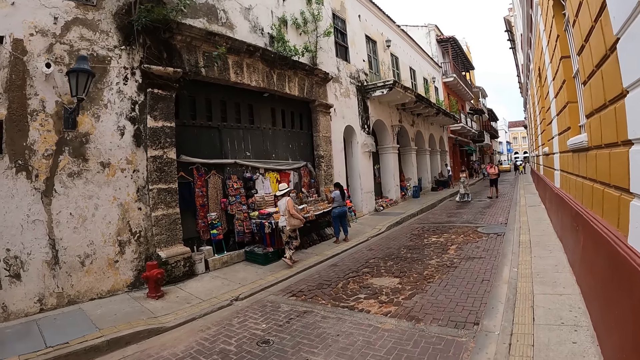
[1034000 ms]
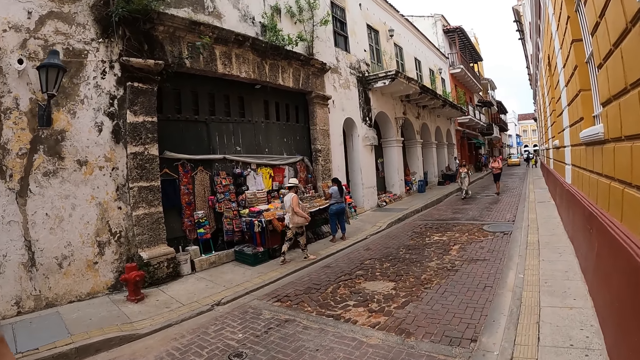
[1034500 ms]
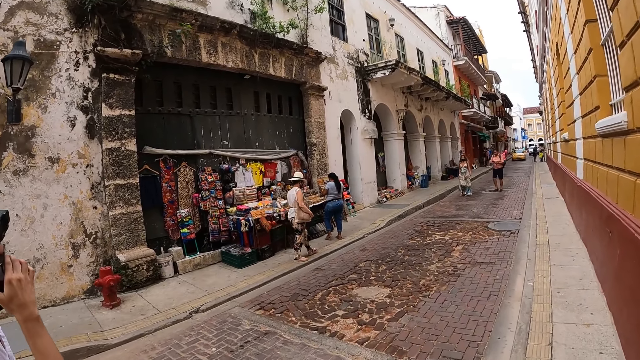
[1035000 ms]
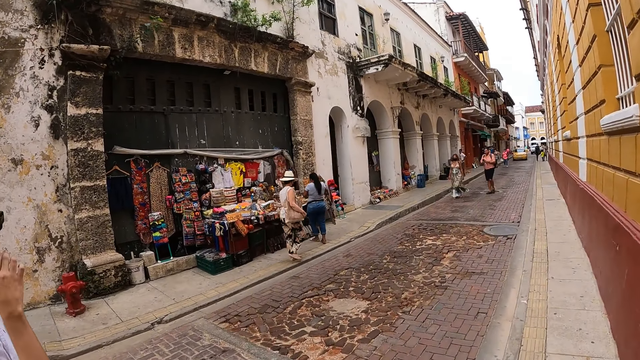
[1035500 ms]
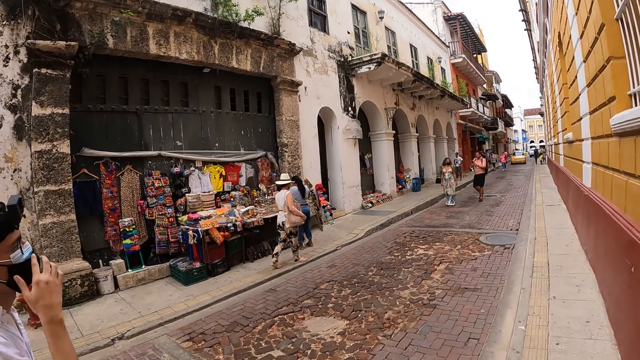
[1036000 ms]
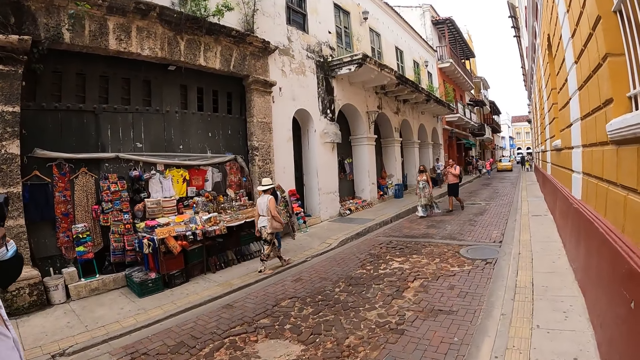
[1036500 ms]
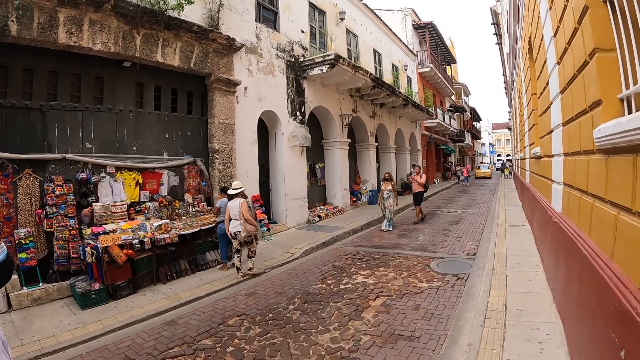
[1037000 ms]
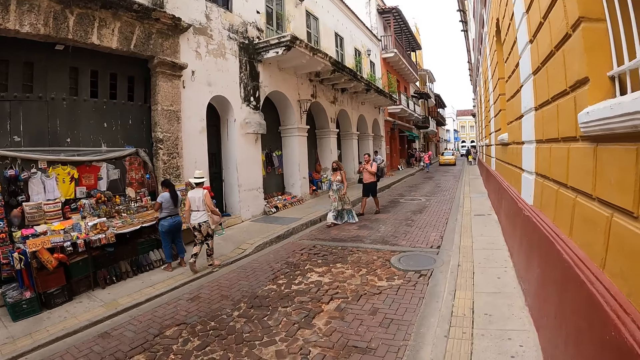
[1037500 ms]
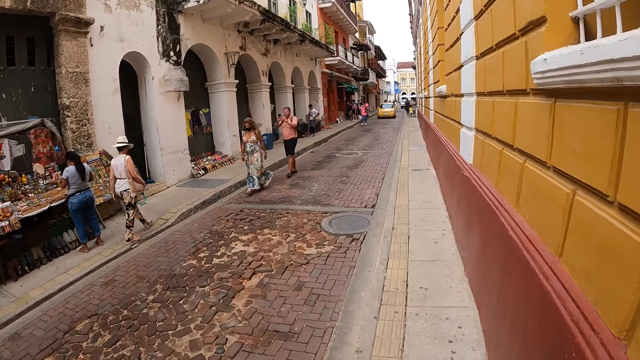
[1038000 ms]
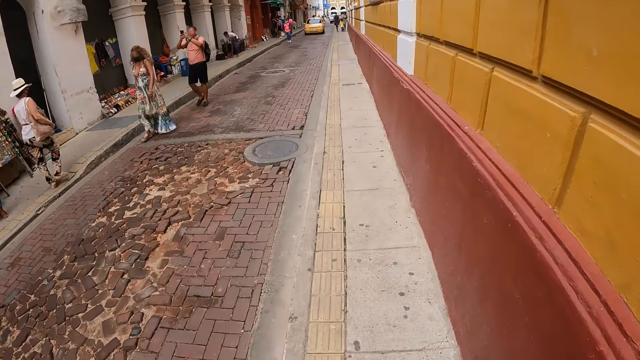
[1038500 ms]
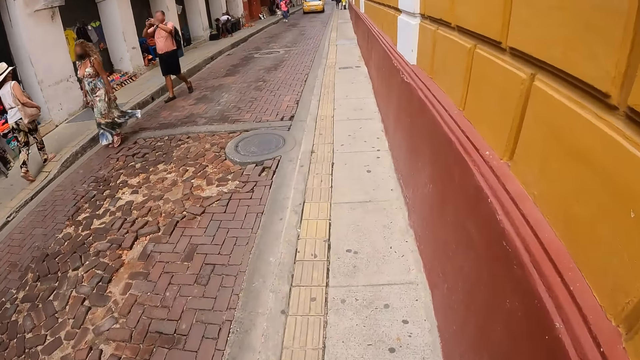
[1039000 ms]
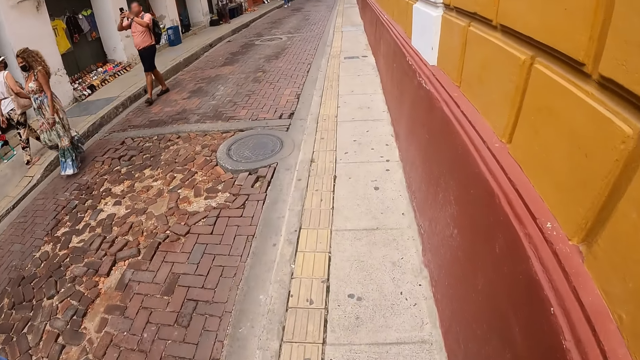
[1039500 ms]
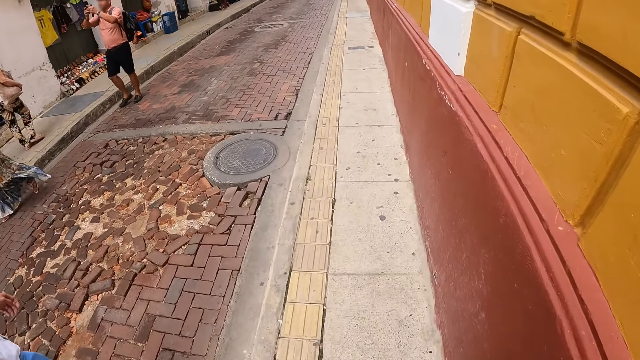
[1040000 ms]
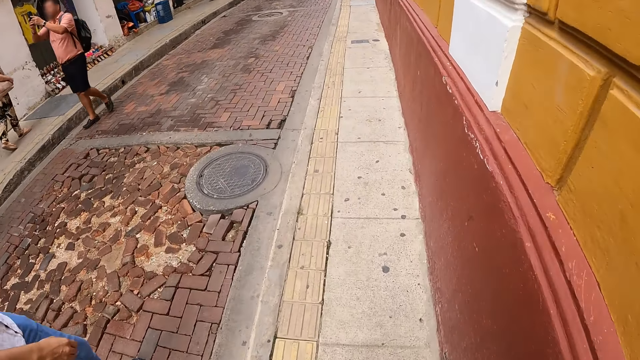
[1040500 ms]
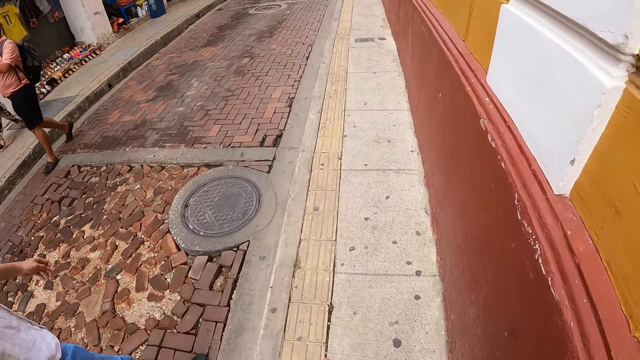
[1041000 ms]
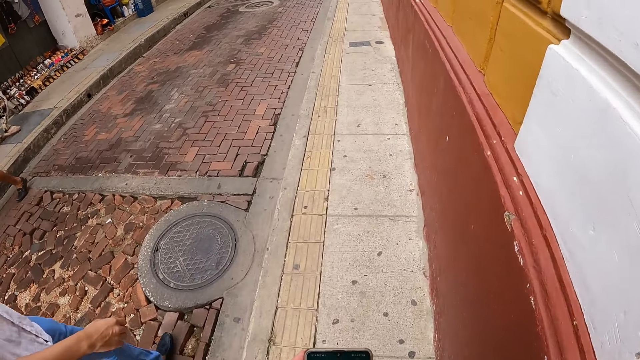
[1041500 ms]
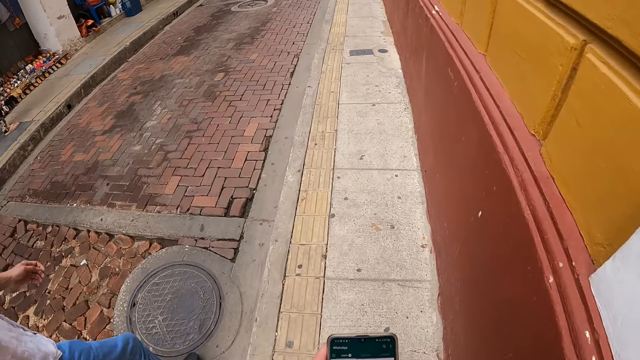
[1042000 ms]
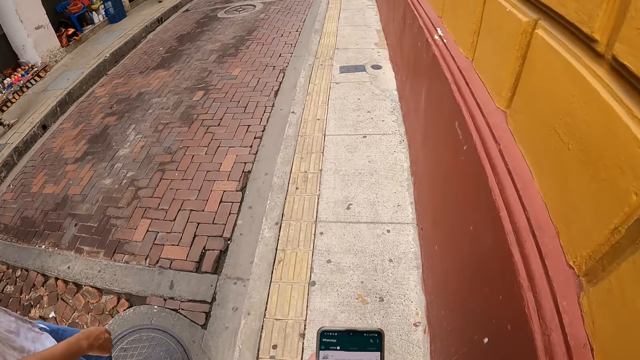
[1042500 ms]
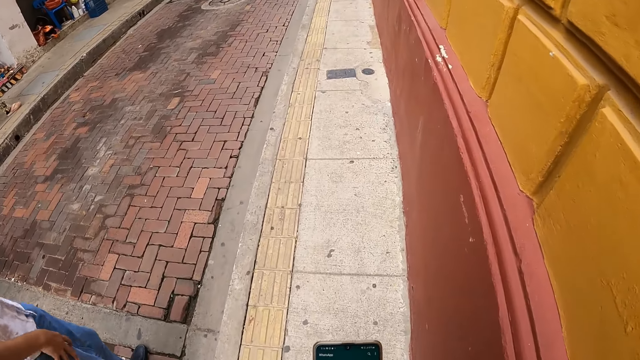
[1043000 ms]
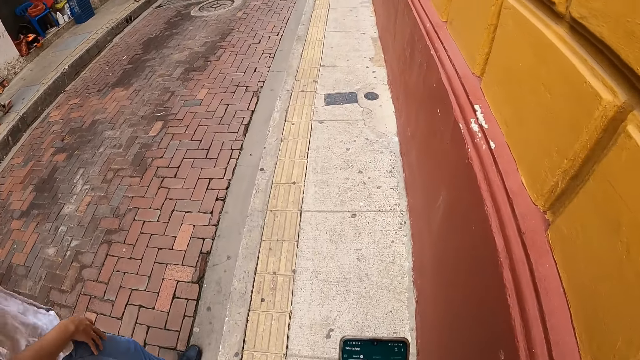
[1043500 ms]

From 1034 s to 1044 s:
The camera wearer operates the mobile phone with both hands.

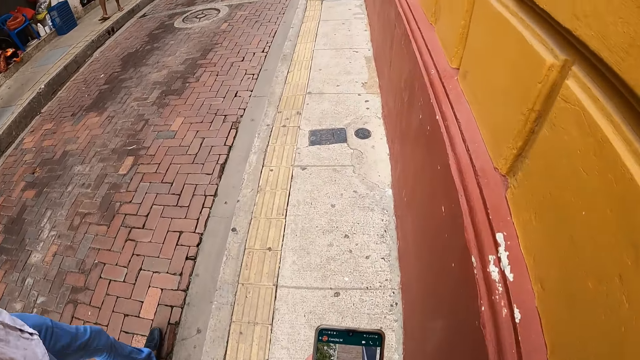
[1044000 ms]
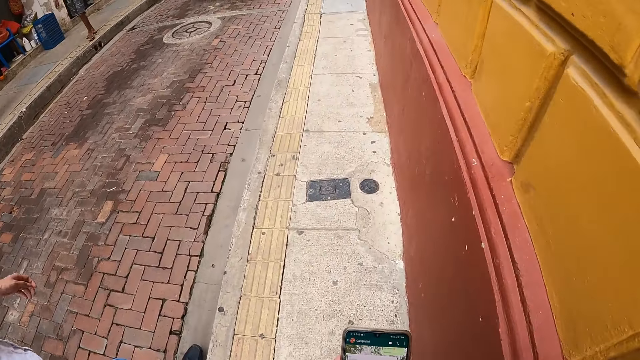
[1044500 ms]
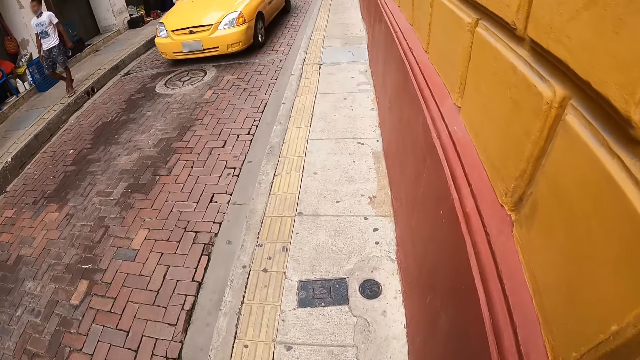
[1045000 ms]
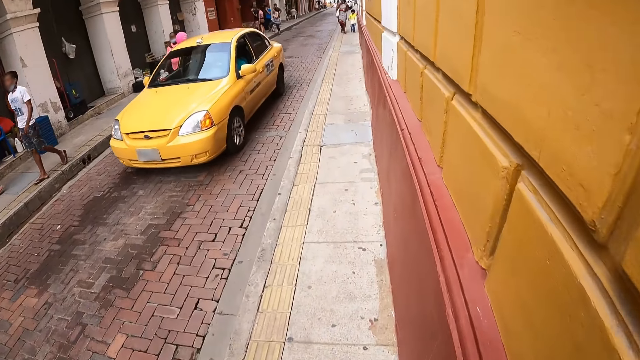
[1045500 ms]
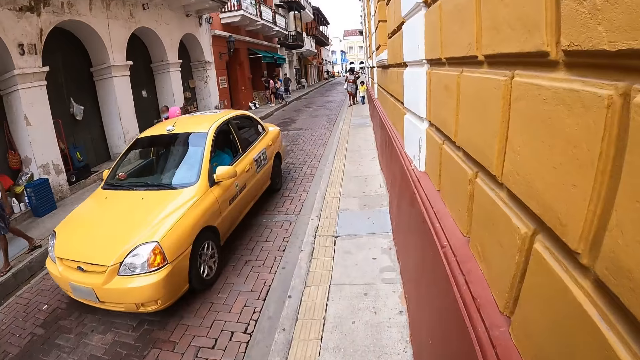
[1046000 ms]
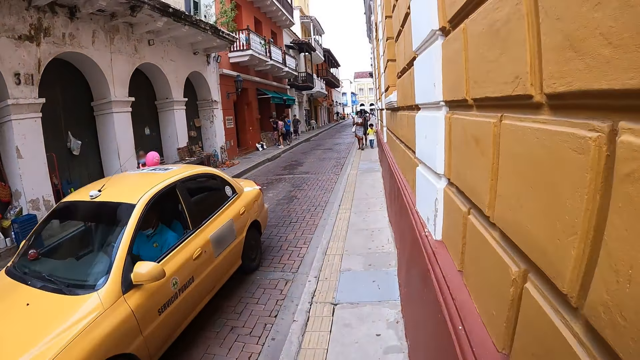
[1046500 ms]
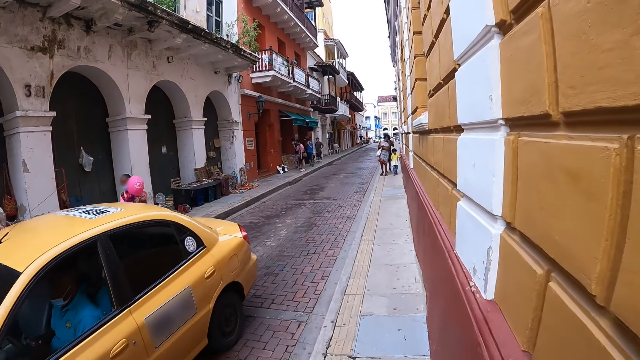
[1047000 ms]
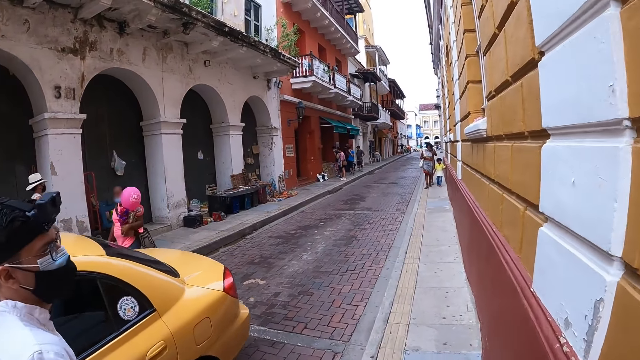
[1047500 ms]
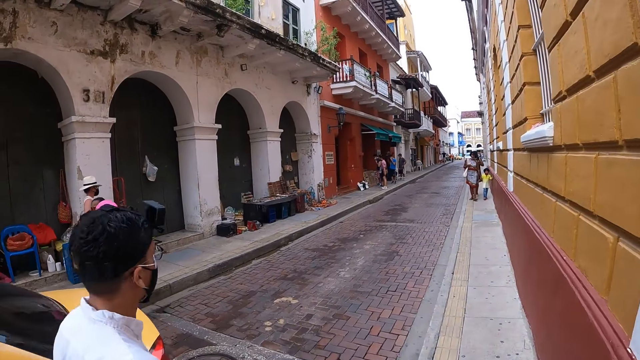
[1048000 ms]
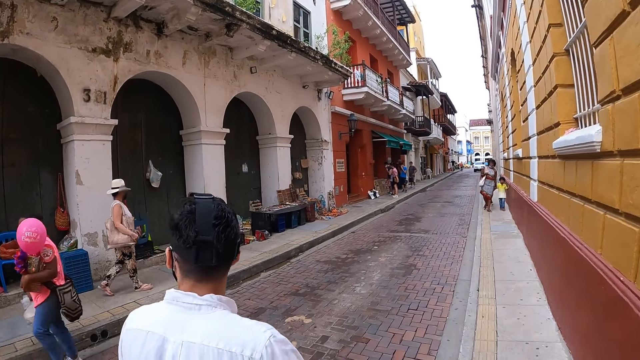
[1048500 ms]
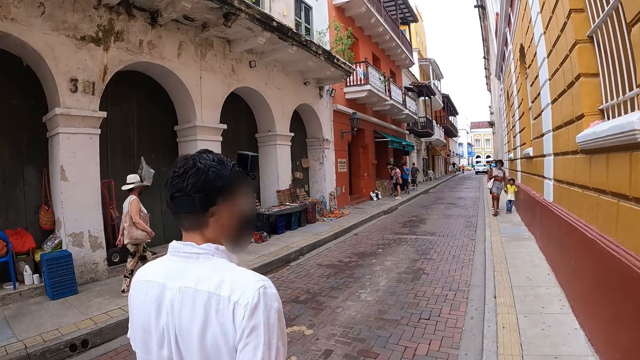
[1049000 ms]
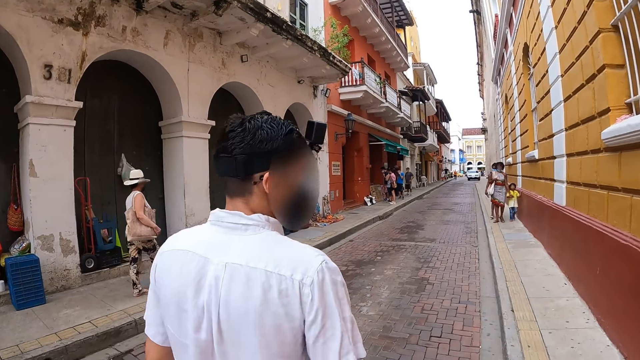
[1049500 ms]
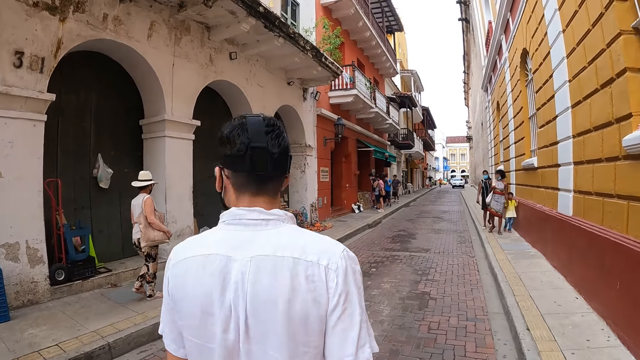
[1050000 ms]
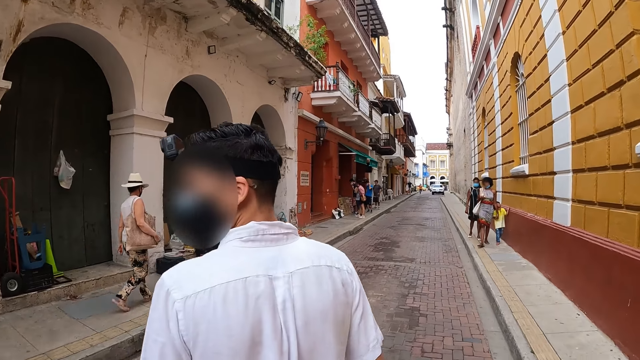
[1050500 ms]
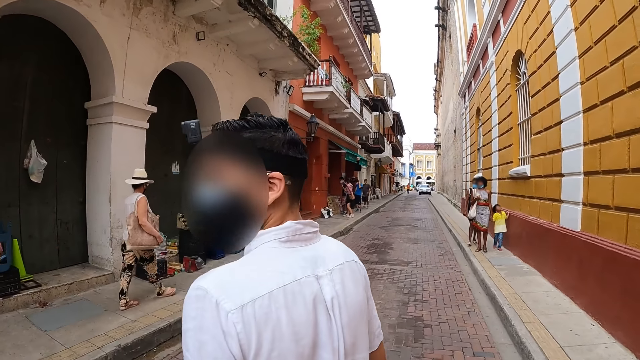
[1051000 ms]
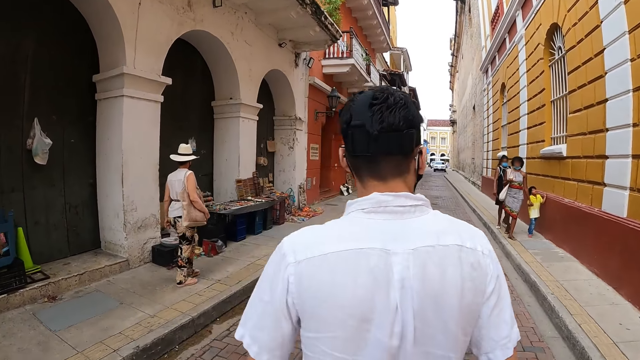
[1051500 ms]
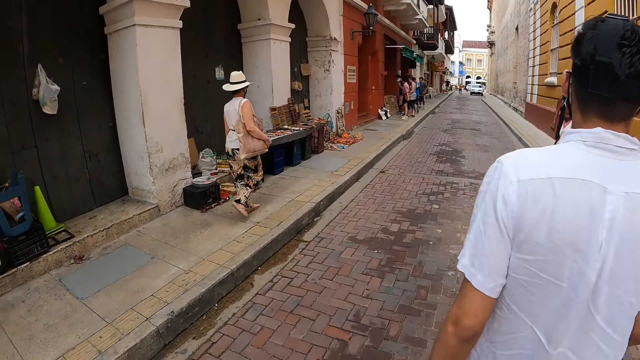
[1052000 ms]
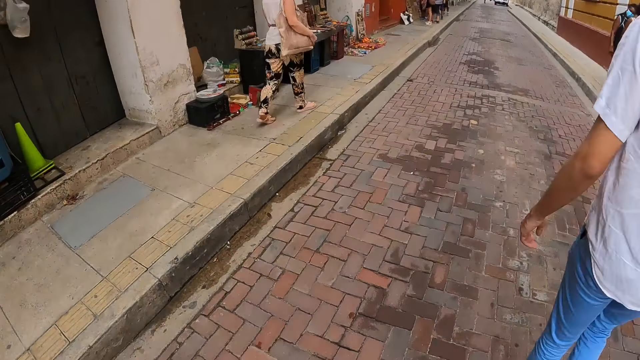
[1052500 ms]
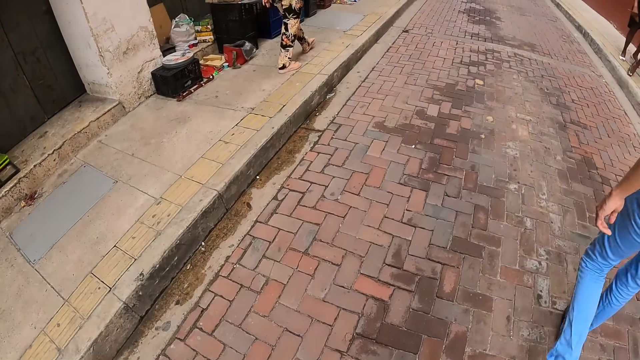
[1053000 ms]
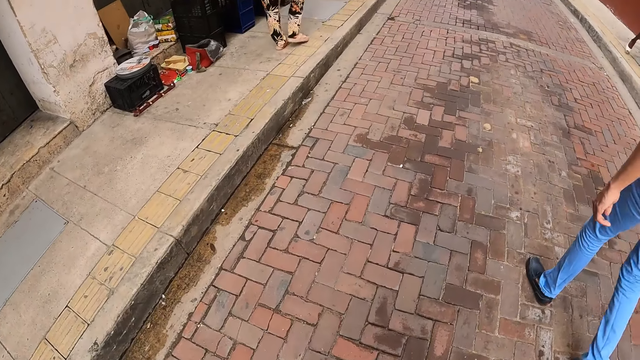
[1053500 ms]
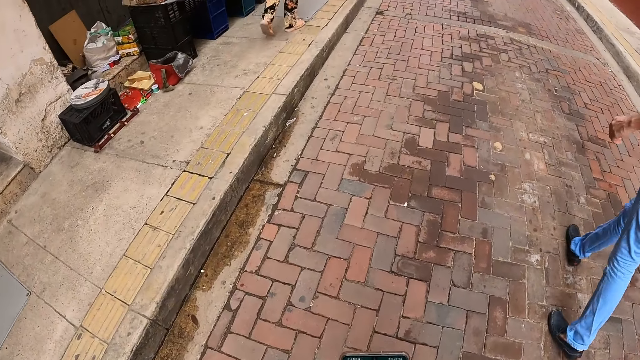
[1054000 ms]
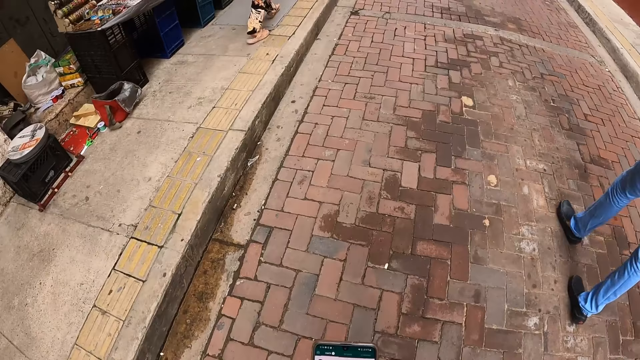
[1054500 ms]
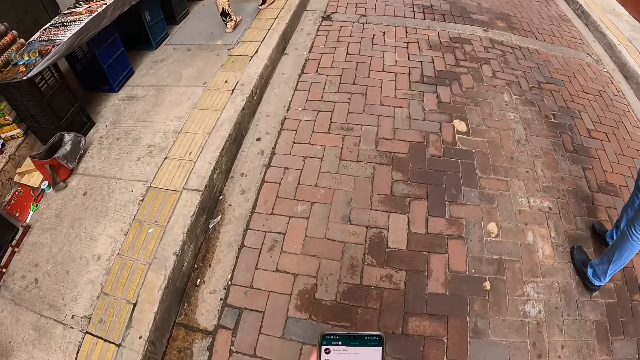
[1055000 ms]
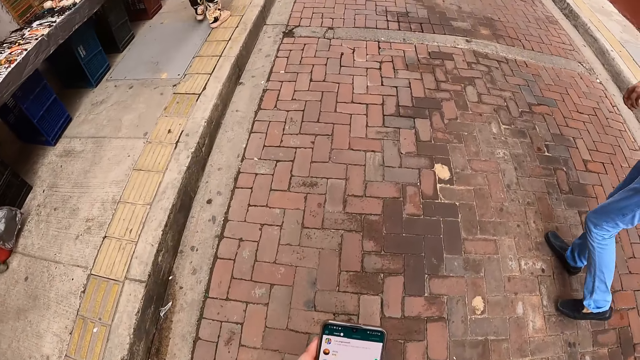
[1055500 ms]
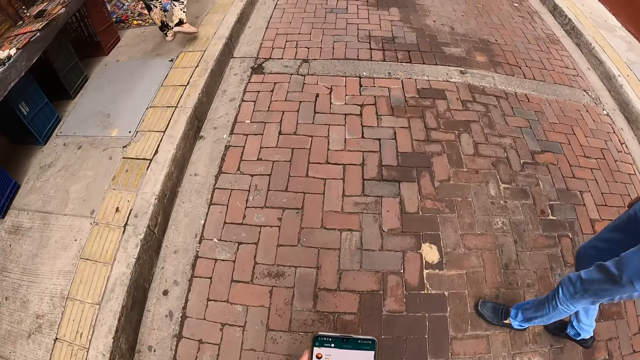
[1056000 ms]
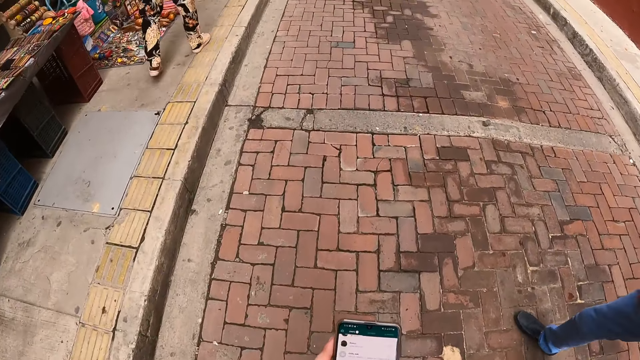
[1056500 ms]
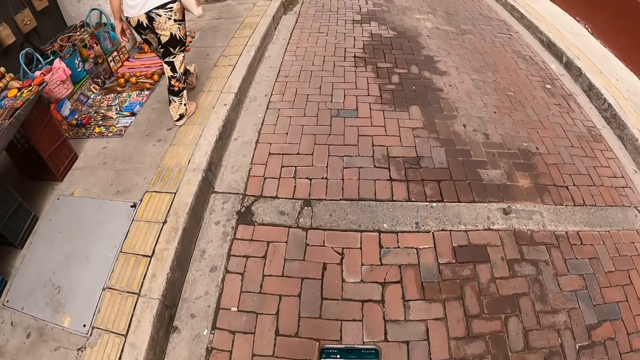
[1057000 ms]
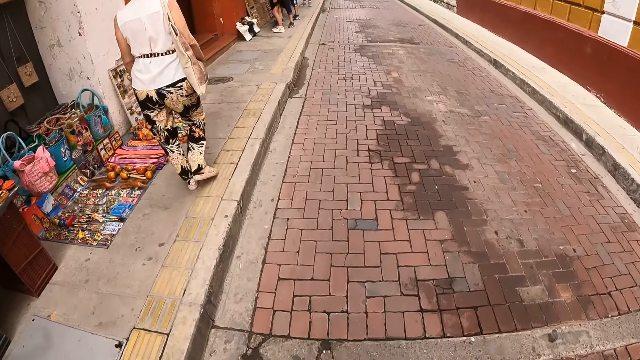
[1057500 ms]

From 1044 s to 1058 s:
The camera wearer looks at the phone. A yellow car drives past the camera wearer. The camera wearer operates the mobile phone with both hands.
